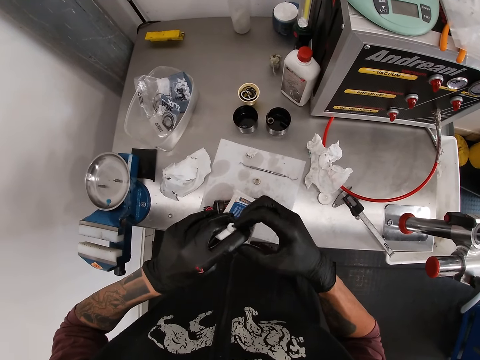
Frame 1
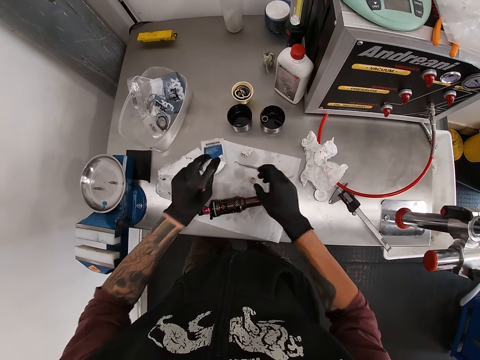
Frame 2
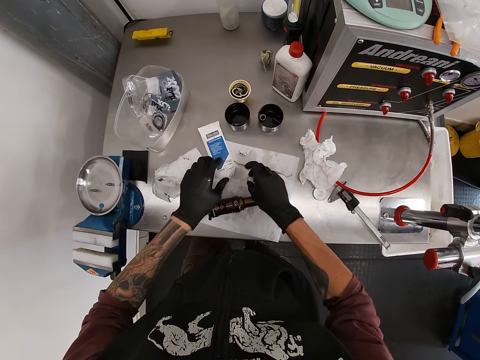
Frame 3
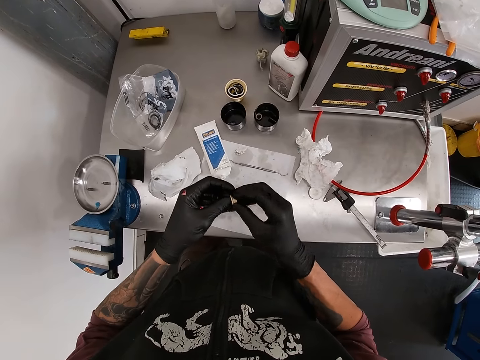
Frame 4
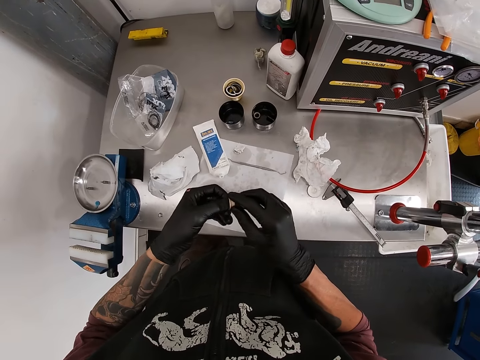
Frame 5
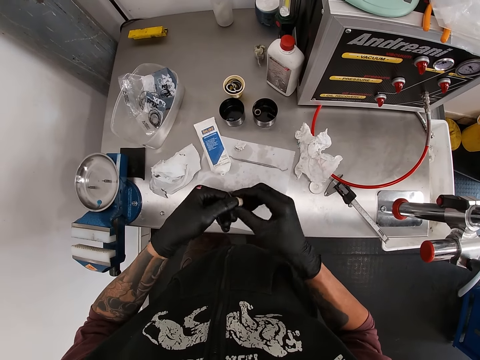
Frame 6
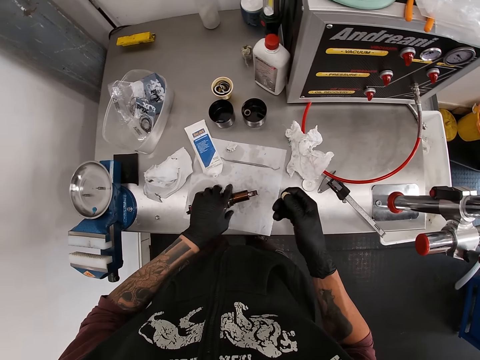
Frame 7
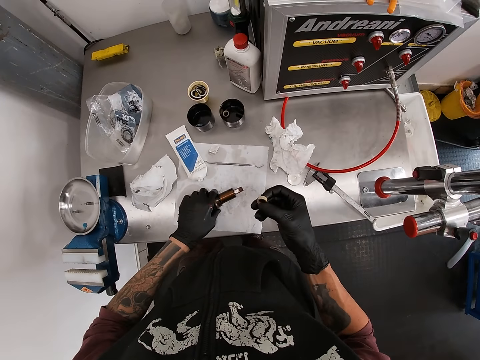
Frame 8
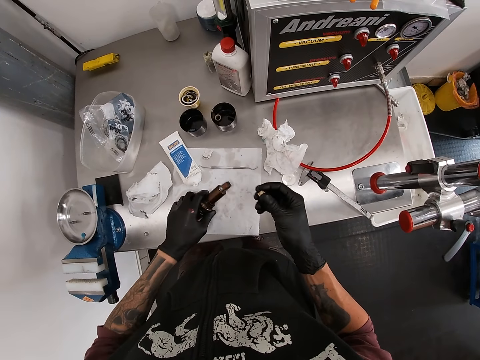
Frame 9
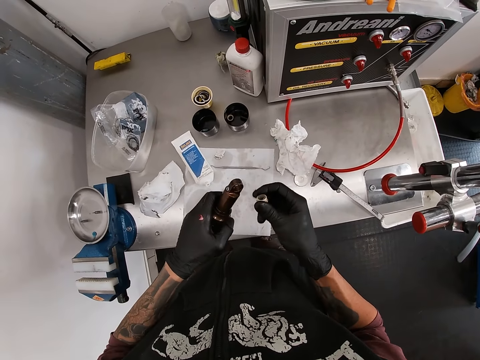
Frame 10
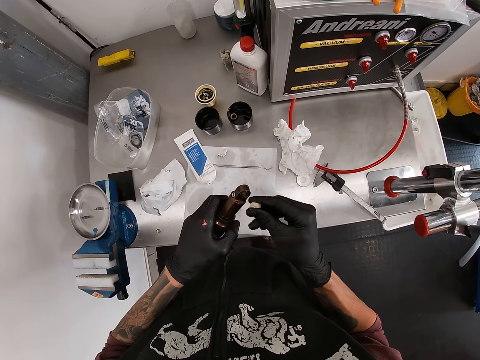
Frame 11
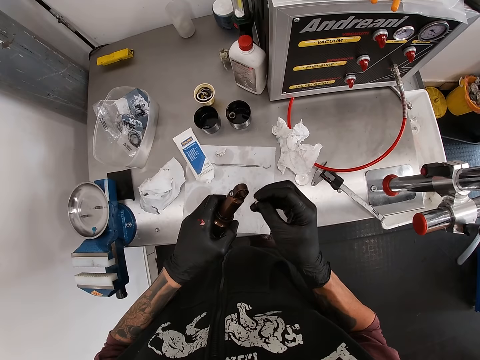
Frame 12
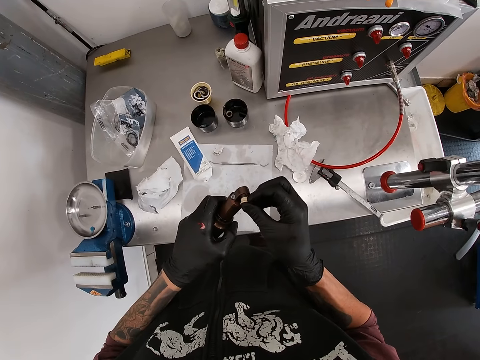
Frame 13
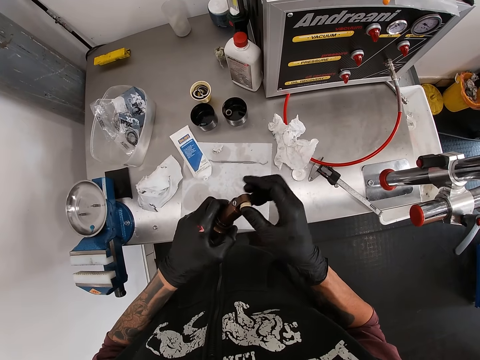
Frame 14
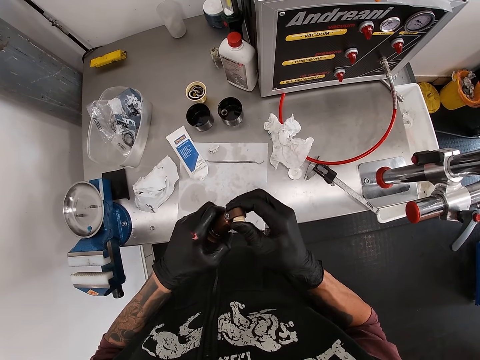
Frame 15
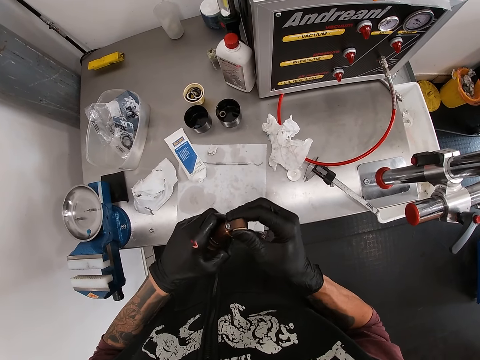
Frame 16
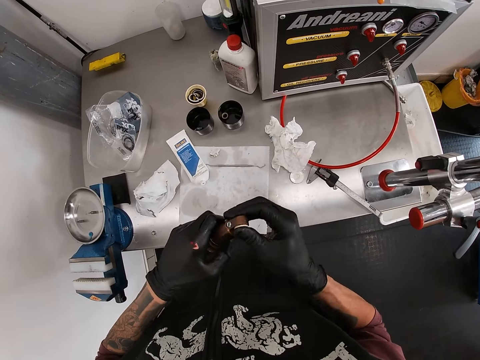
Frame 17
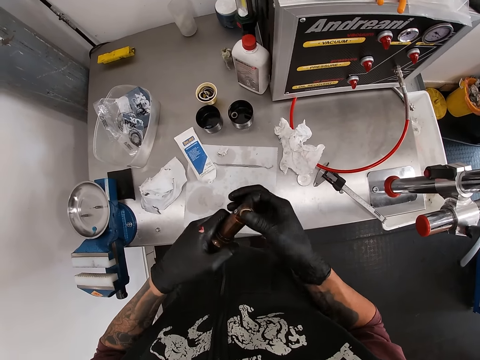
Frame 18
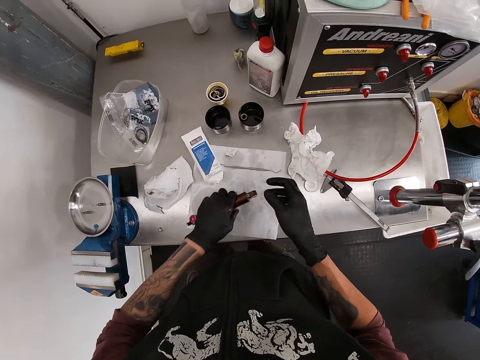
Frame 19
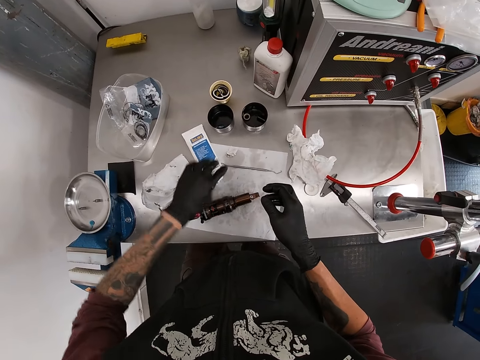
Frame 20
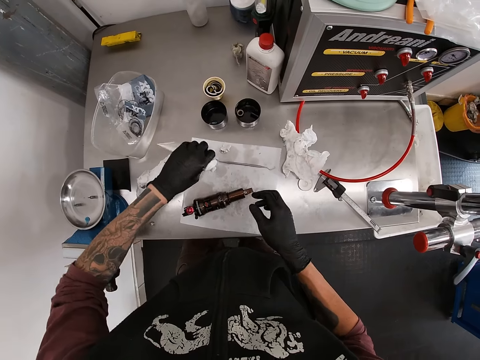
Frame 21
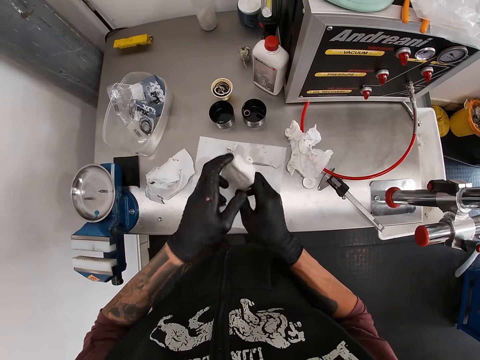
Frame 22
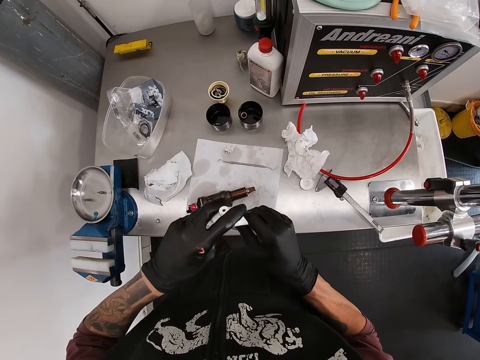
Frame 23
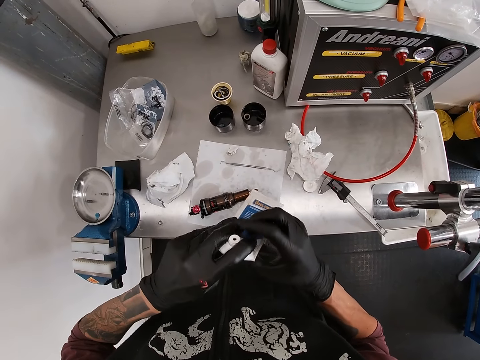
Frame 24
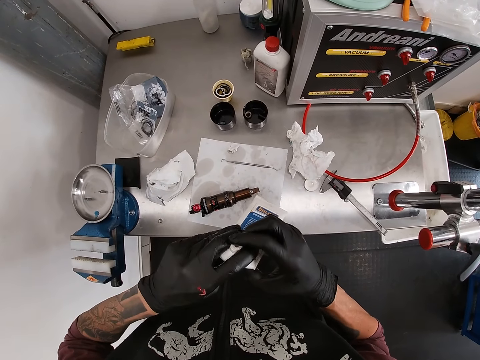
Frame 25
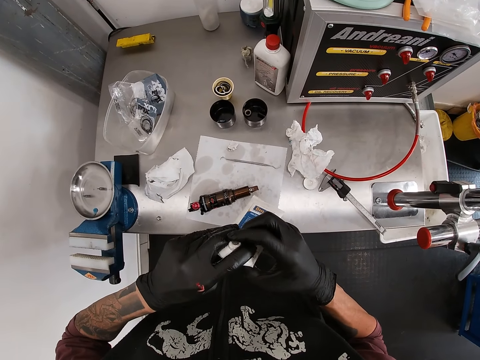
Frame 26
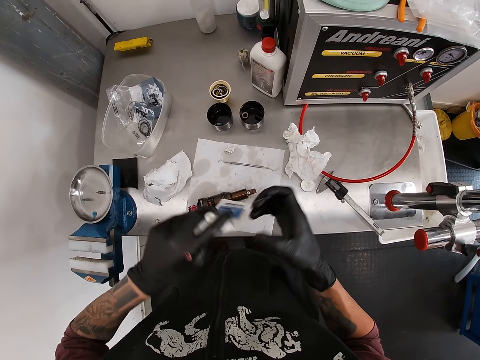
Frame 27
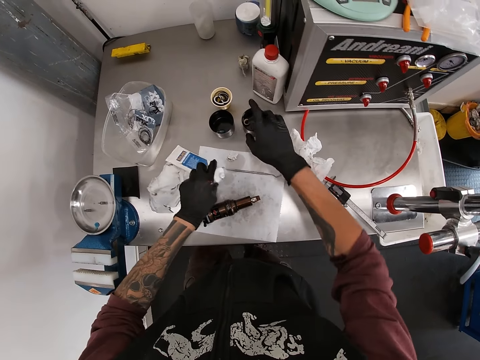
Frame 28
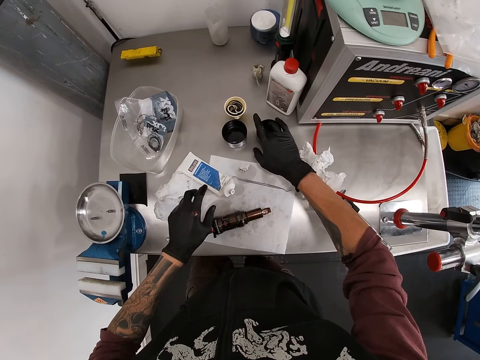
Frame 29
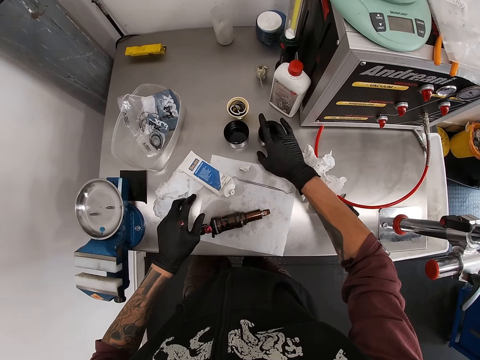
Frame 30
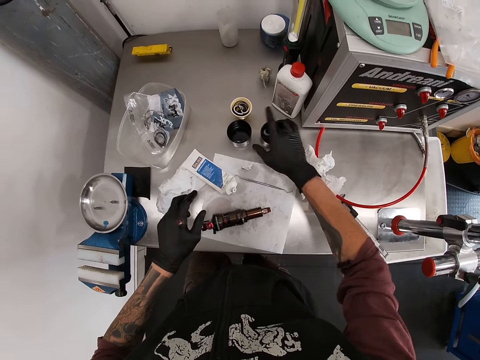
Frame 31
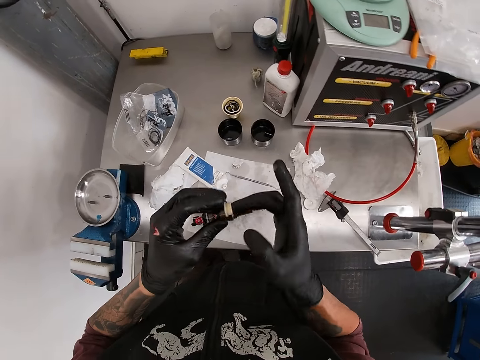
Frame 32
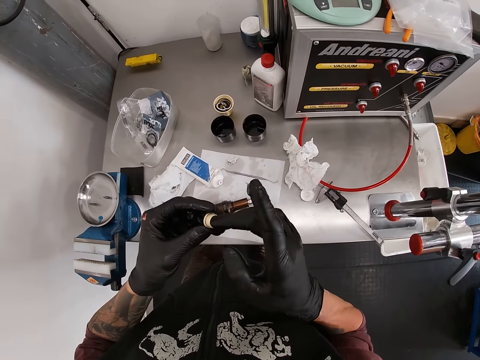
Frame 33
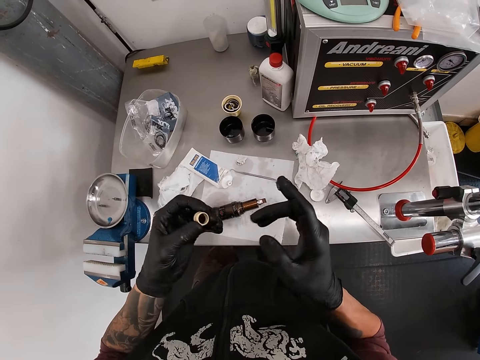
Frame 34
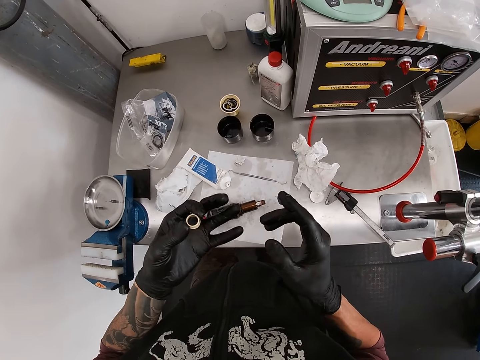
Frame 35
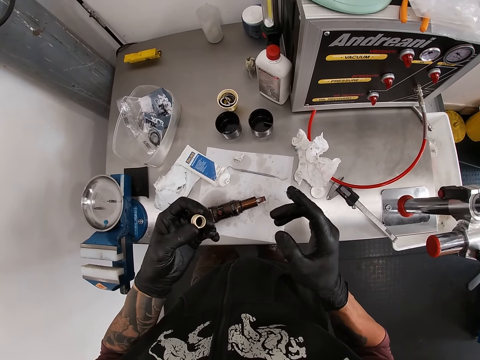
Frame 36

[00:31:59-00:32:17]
The camera wearer drops the lubricant tube on the workstation with his left hand. He picks the bolt from the workstation with his right hand. He holds the bolt with his left hand. He rubs the lube on the bolt with his right hand. He picks the iron from the workstation with his left hand. He puts the bolt into the iron with his right hand. He drops the iron on the workstation with his left hand. He picks the tube from the workstation with his left hand. He presses the tube with both hands. He takes some lube from the tube with his right index finger. He drops the tube on the workstation with his left hand. He picks a bolt from the cup with his right hand and moves the bolt to his left hand.

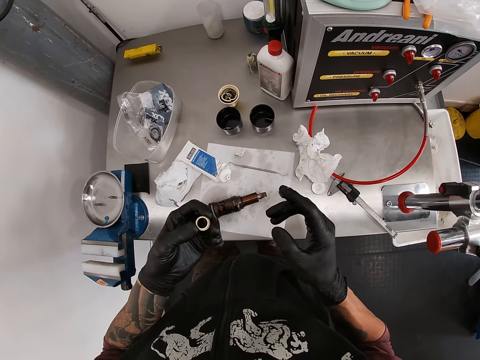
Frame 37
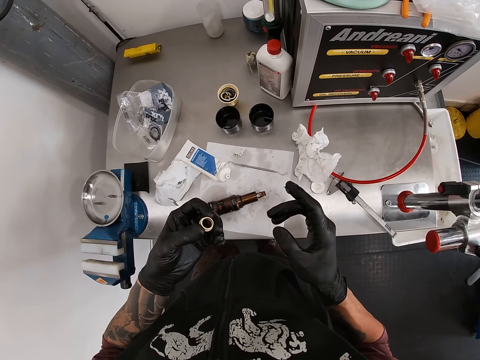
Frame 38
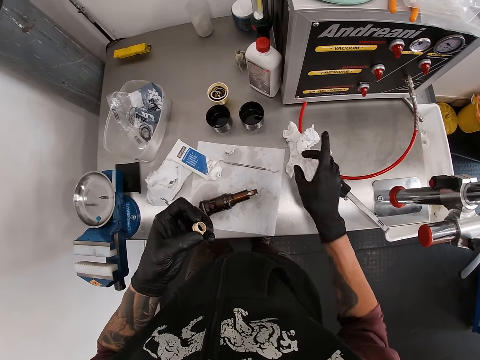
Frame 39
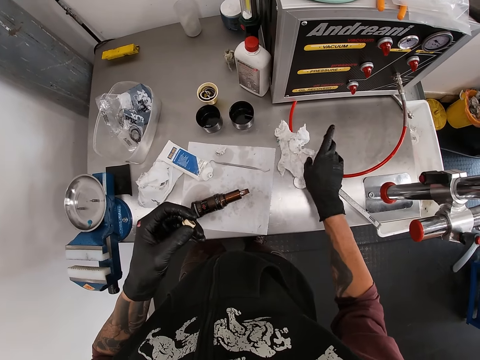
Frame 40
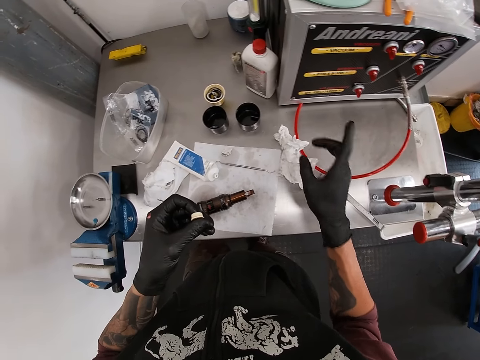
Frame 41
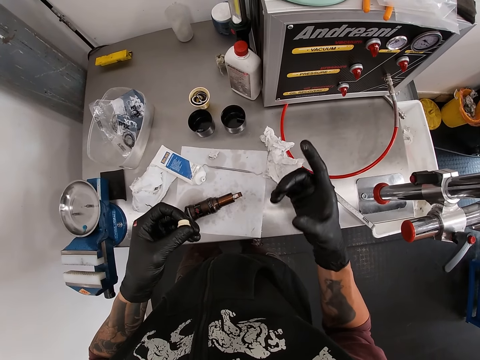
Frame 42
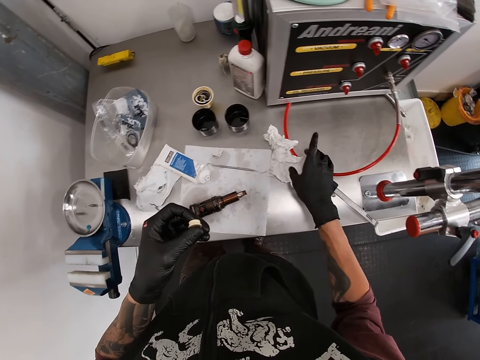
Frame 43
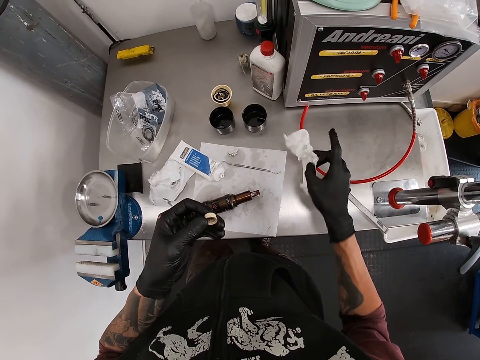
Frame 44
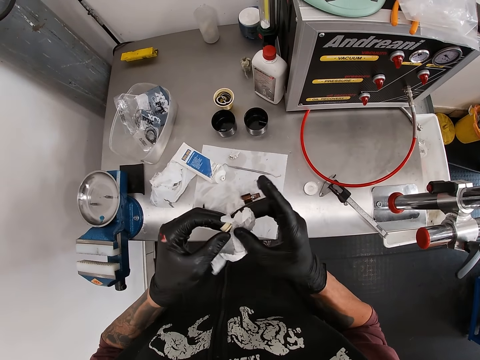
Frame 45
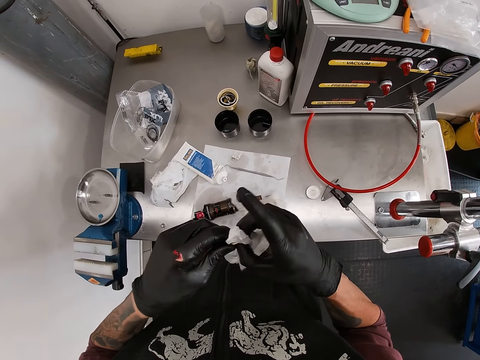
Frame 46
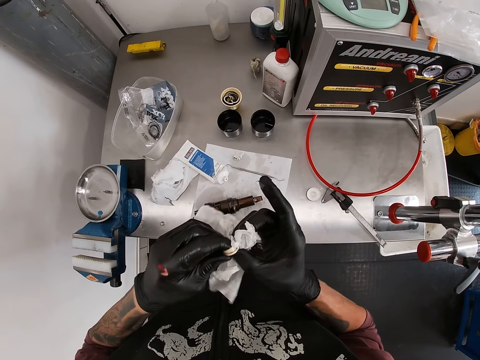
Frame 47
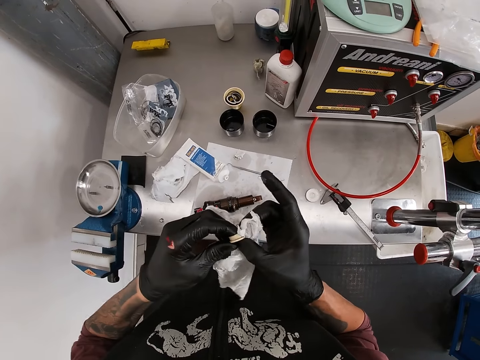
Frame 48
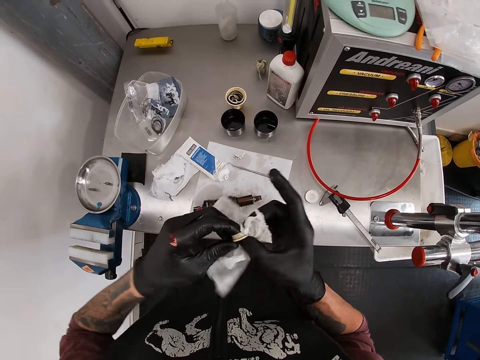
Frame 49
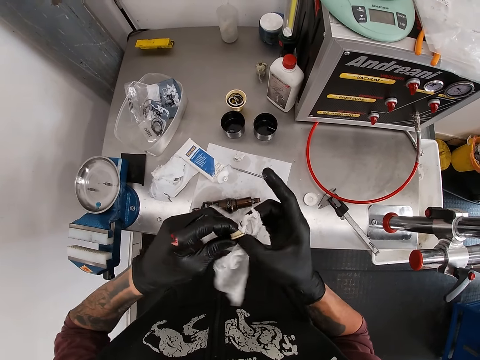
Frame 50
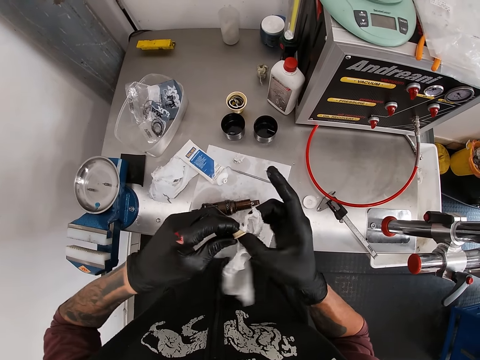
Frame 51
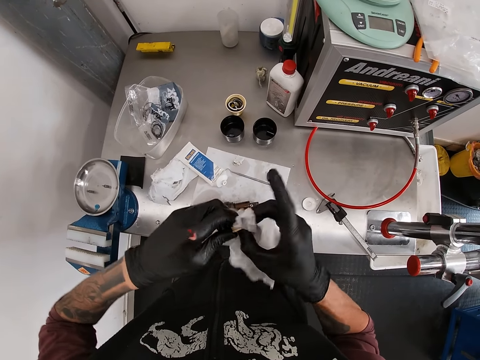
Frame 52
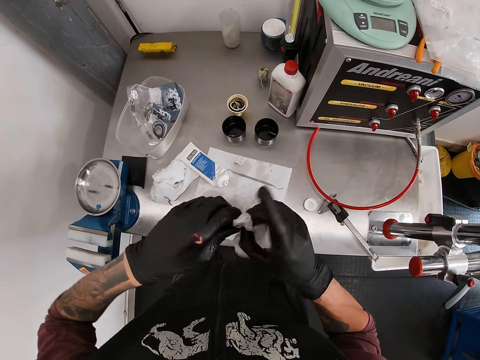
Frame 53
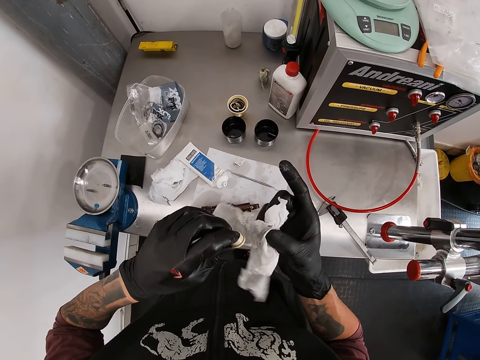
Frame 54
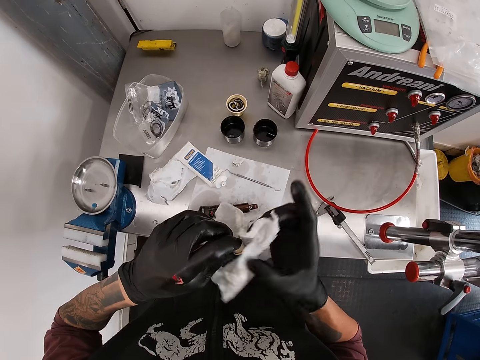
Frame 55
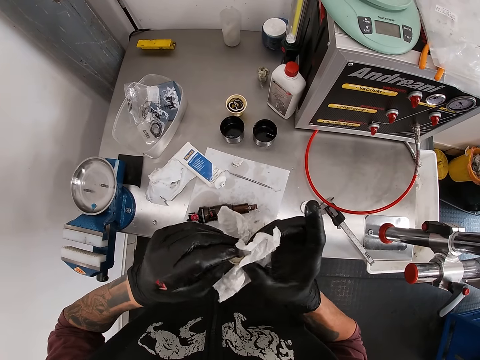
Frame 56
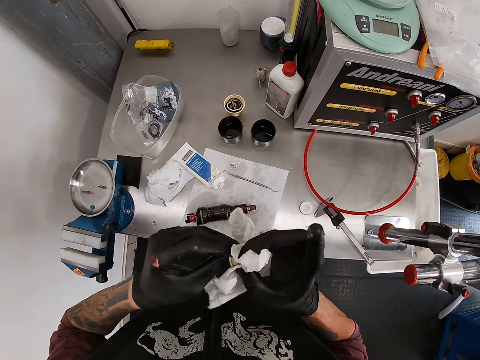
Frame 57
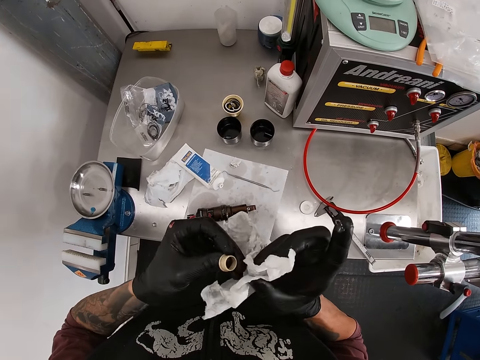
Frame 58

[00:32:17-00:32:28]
The camera wearer stares at the white cap. He touches the tissue on the workstation with his right hand. He picks the tissue from the workstation with his right hand. He wipes the bolt with the tissue in his right hand.
